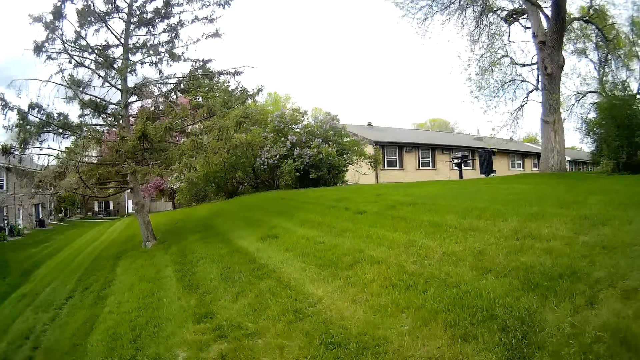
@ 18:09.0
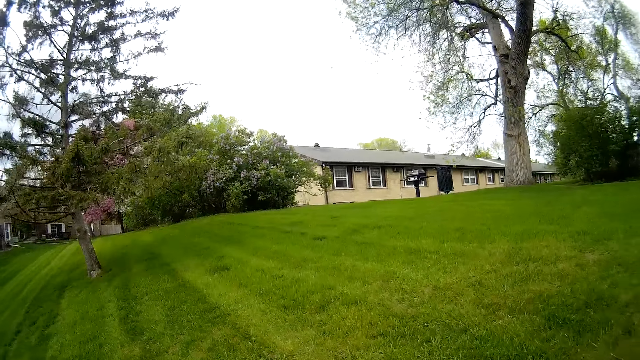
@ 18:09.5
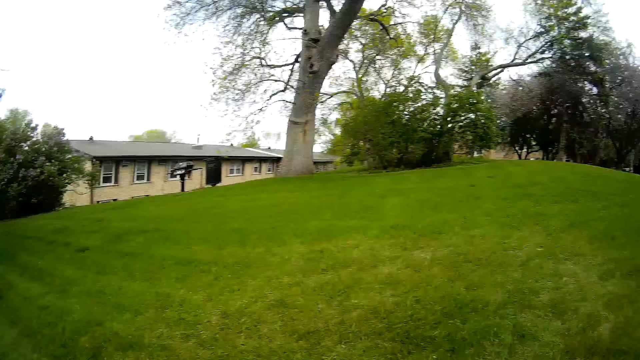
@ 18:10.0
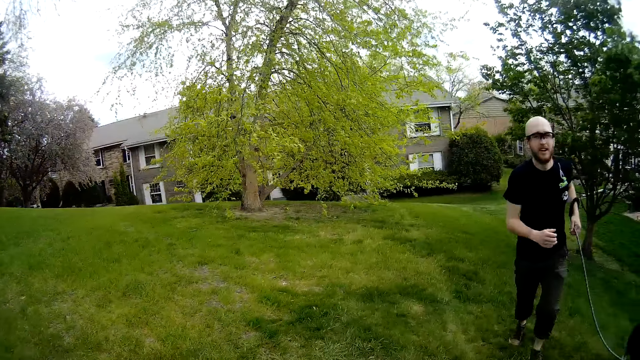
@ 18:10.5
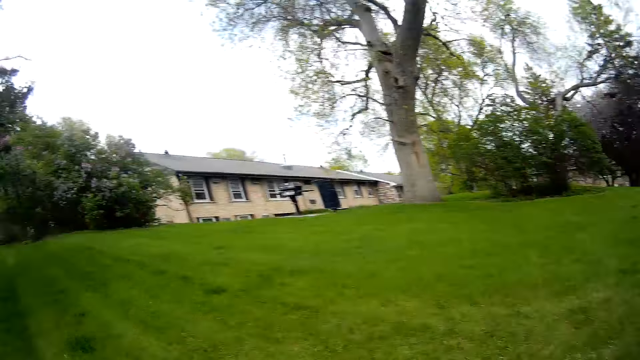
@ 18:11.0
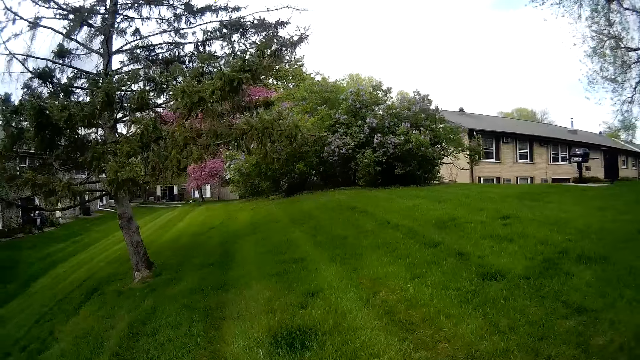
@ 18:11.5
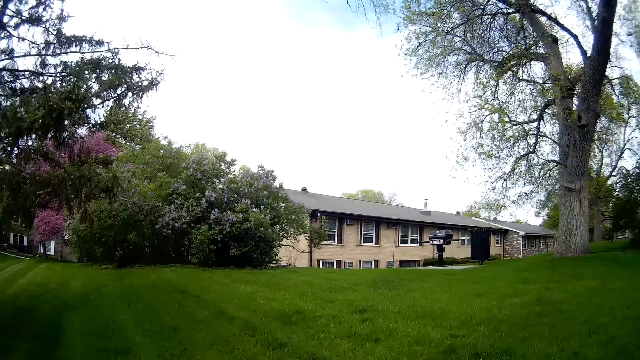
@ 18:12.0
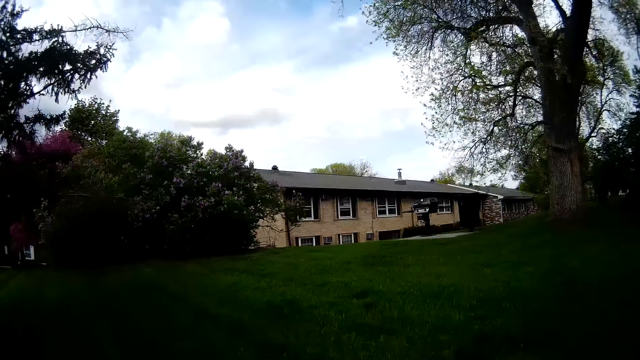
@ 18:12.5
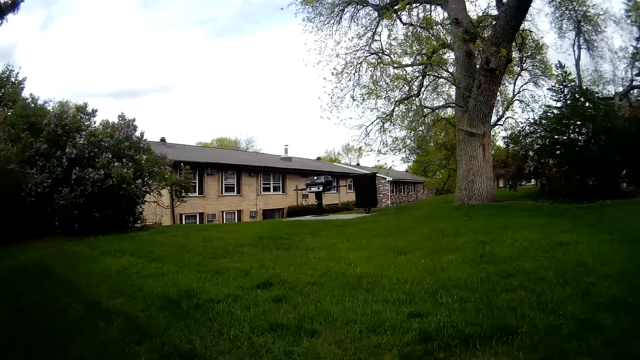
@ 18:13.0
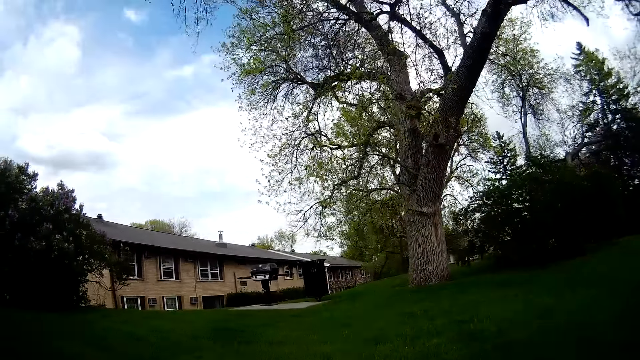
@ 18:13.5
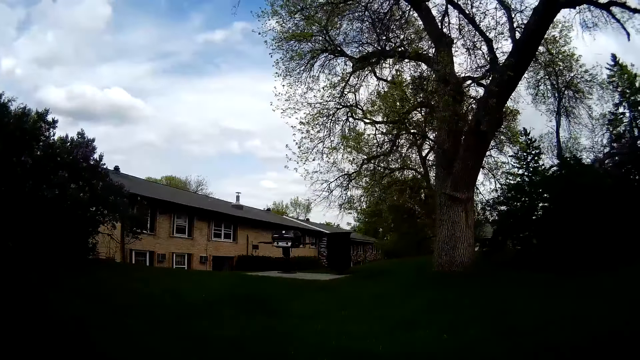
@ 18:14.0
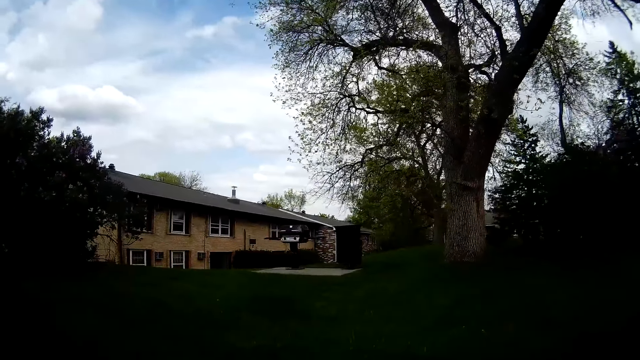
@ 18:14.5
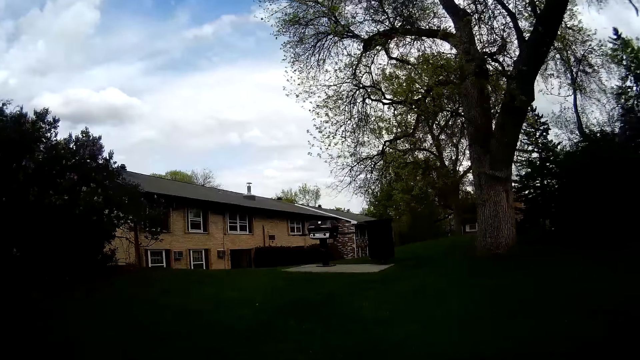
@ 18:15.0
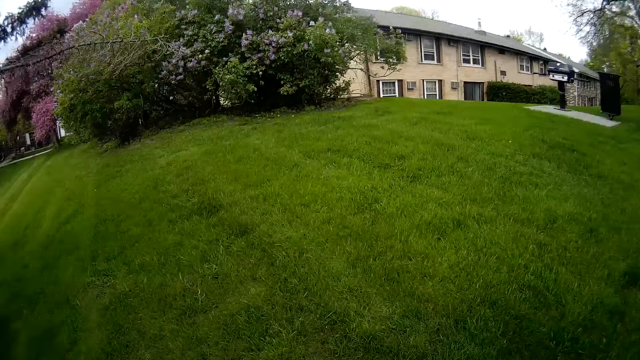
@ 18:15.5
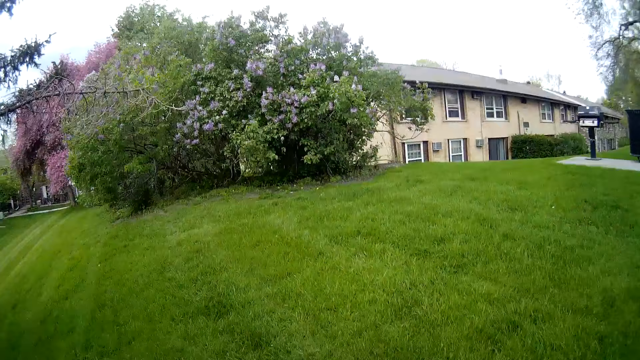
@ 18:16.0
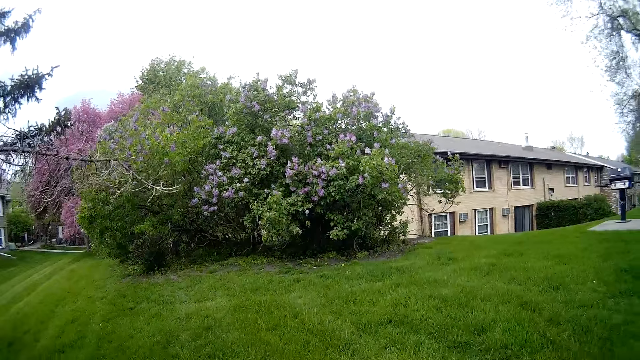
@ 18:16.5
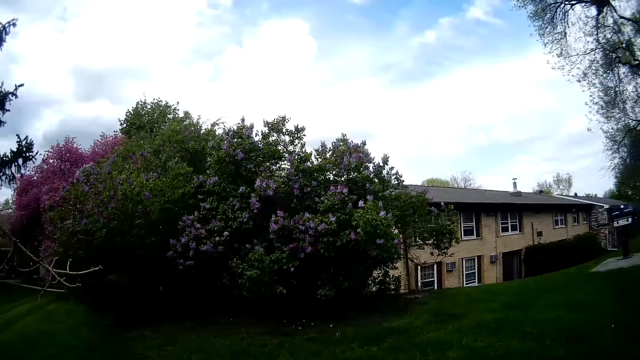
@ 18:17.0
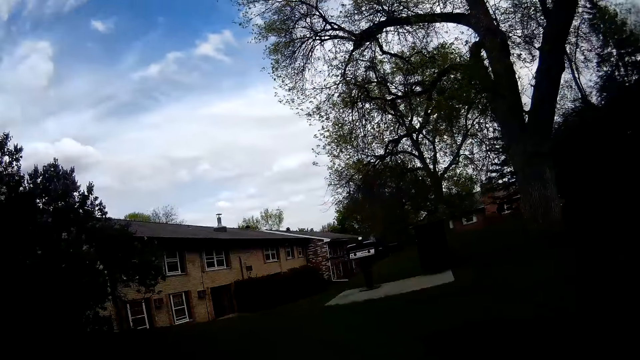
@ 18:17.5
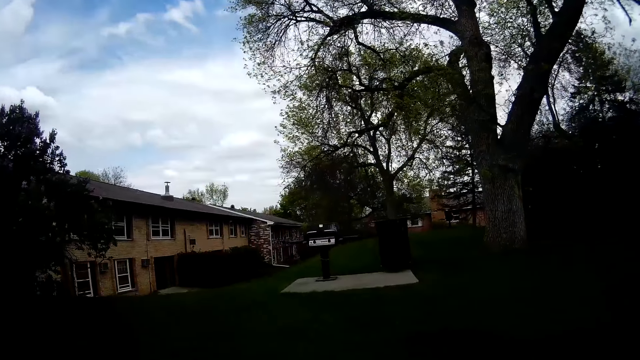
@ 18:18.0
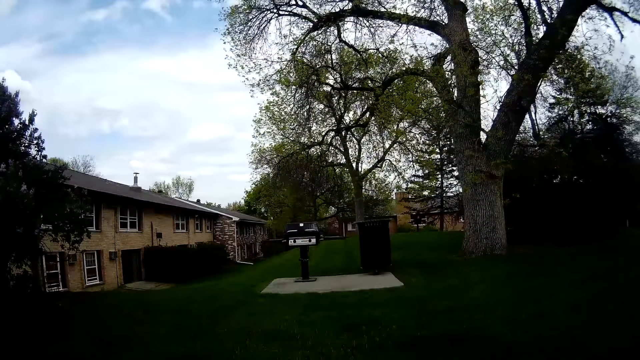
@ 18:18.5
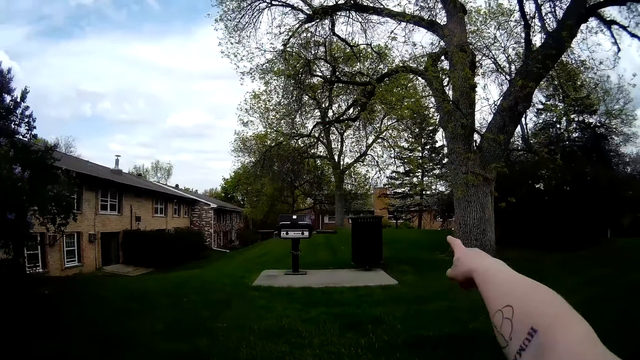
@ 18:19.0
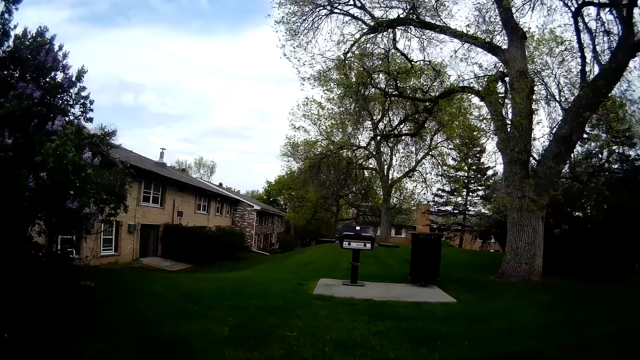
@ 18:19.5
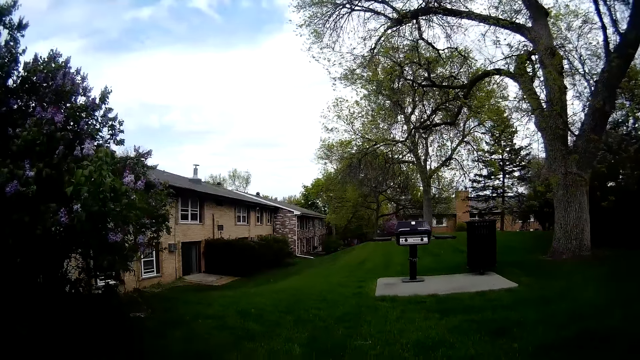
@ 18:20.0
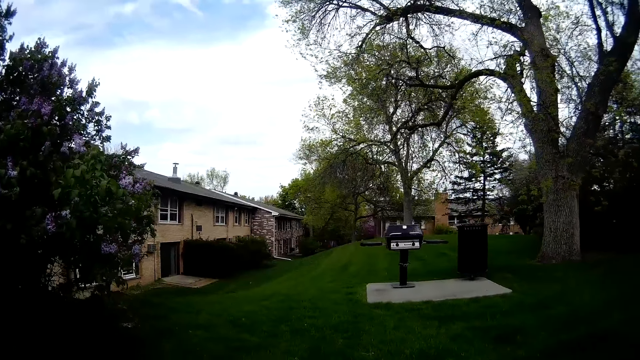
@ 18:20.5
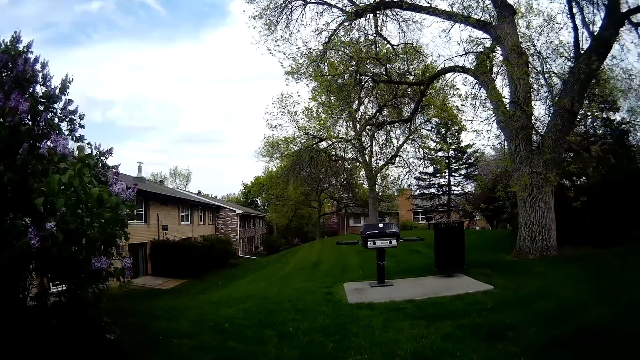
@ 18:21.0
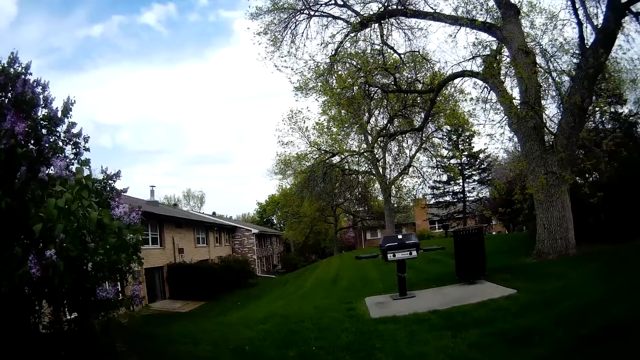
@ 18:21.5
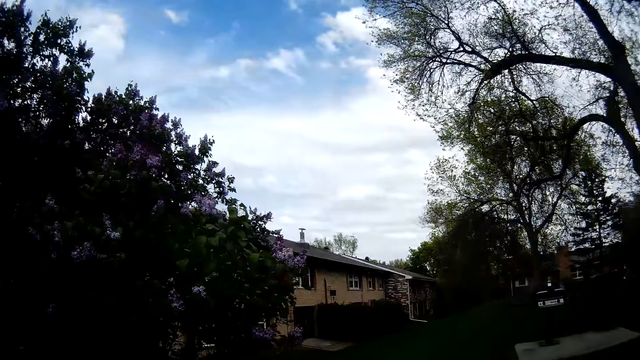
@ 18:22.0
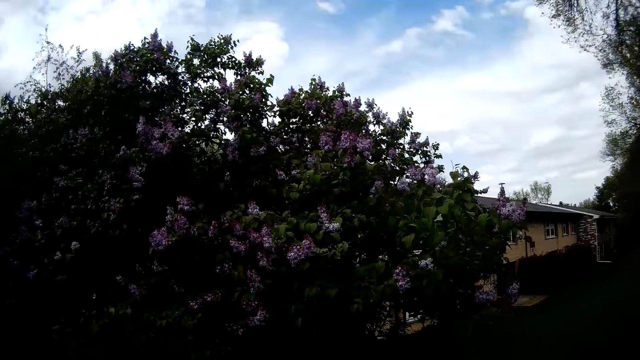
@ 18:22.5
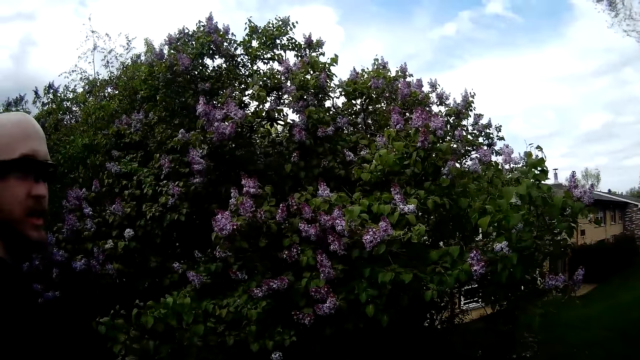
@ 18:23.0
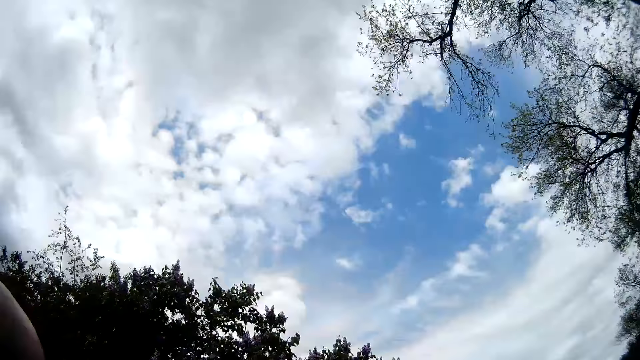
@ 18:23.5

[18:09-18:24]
The camera wearer looks around. The man plays around. The camera wearer looks around. They point at a trash can. They walk around. They point around. They walk towards a tree.

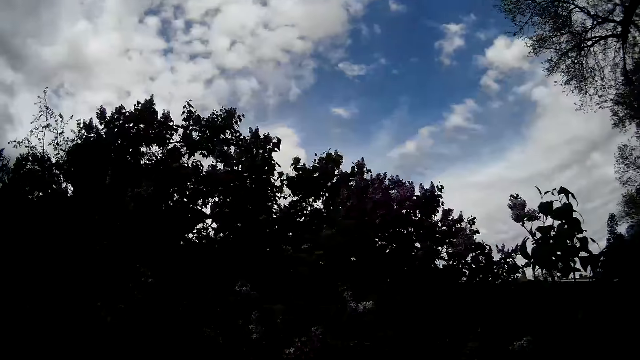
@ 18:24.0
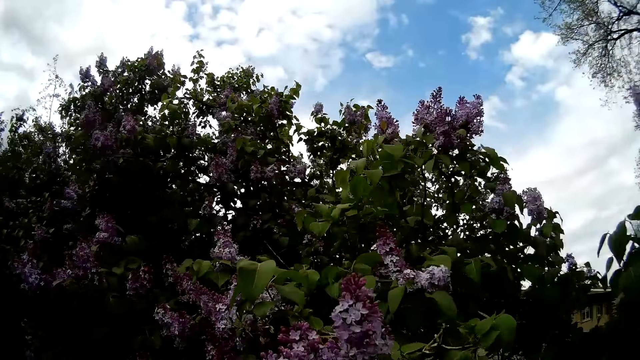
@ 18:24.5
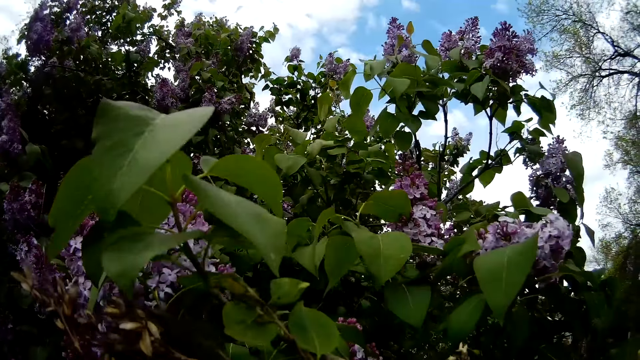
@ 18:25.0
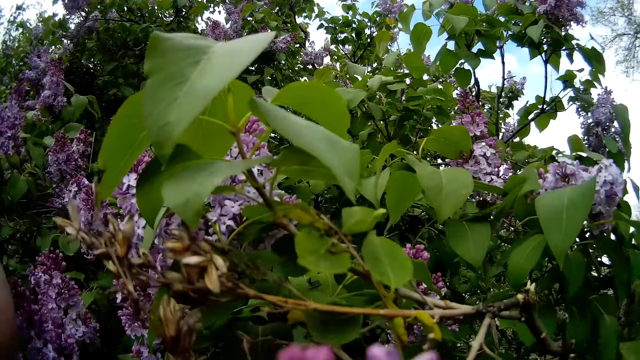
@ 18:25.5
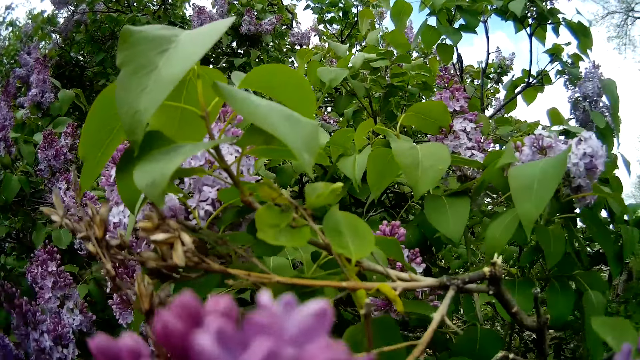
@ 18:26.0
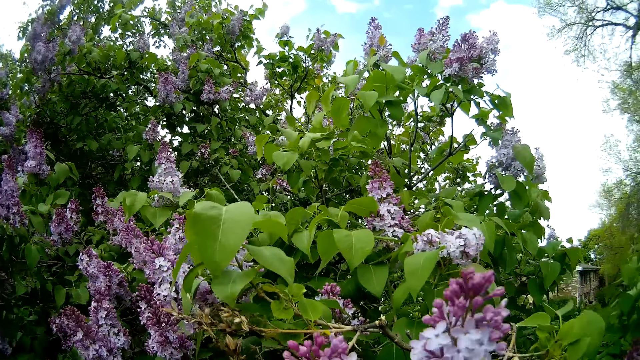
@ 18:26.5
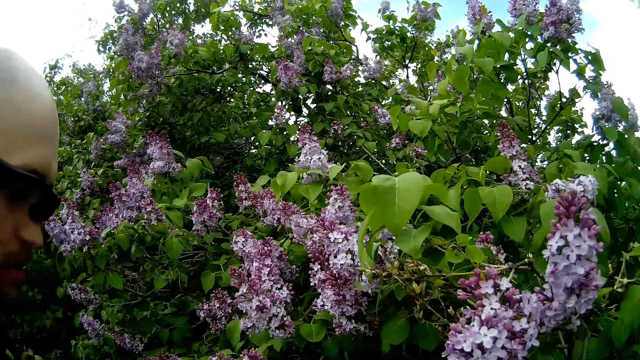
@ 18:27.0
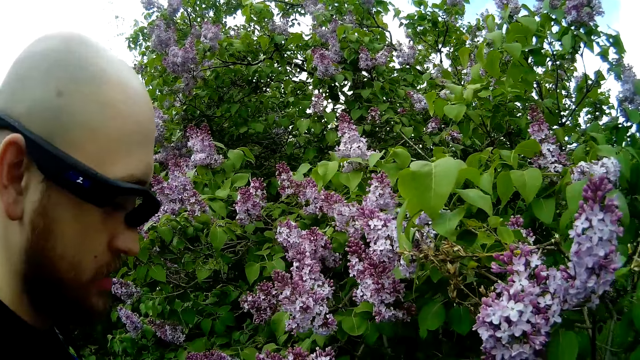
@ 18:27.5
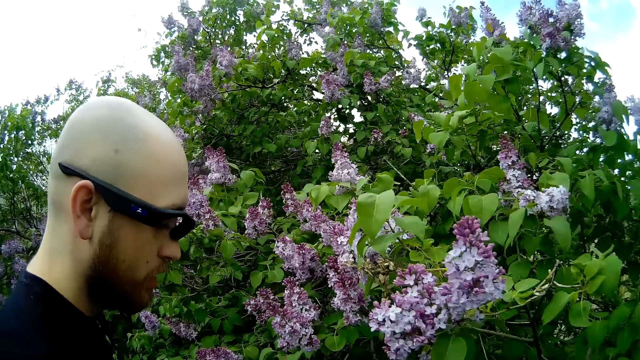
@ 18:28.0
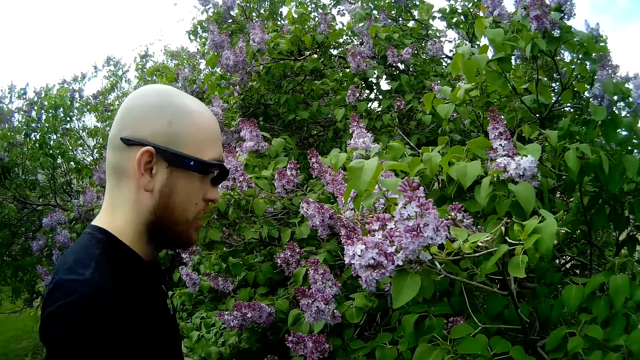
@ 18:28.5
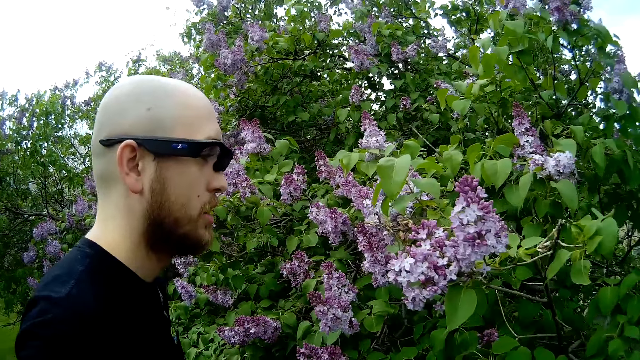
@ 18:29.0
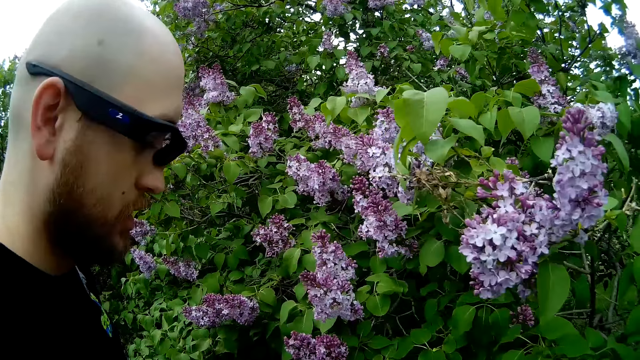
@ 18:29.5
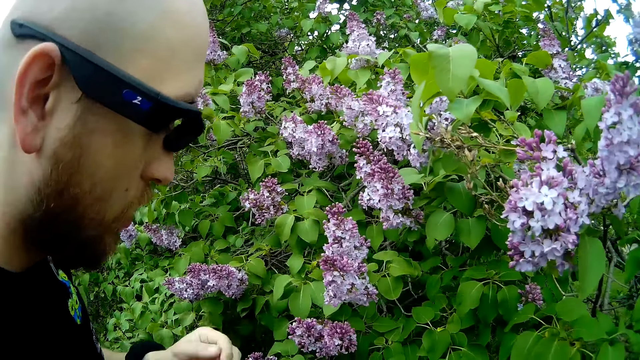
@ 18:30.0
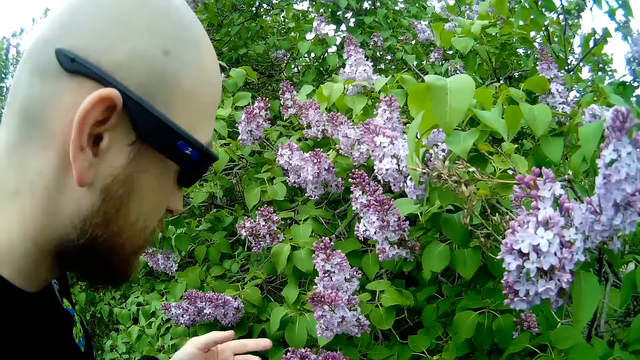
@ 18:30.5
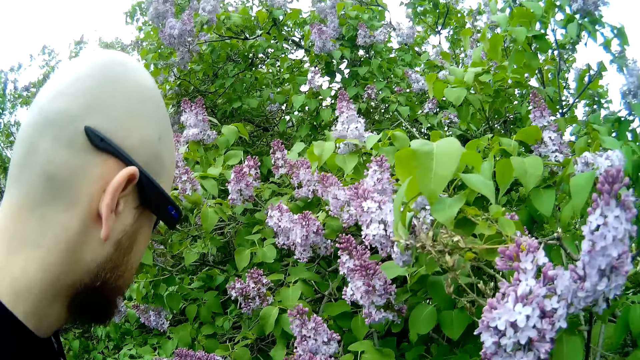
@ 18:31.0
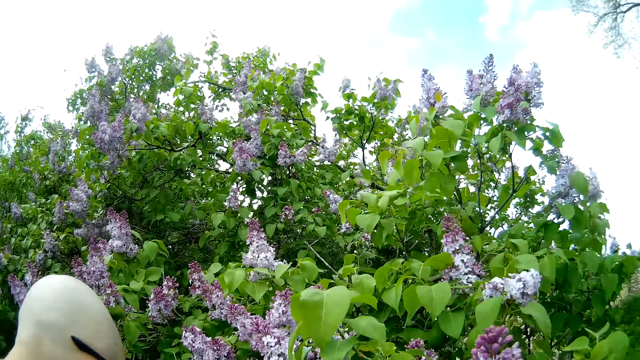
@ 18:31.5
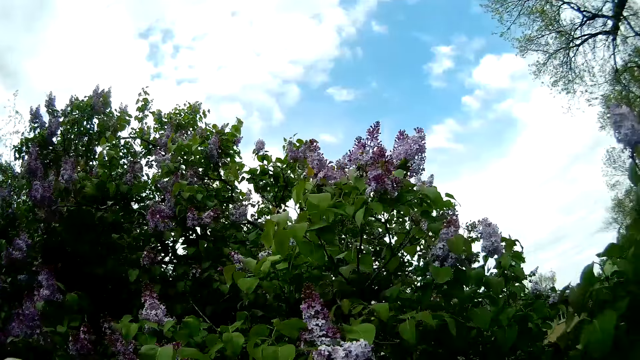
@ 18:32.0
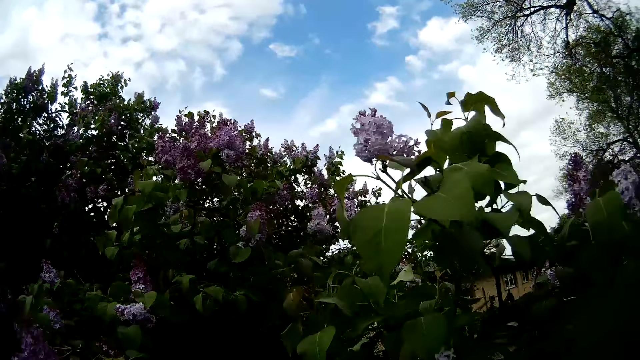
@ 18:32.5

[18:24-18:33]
The camera wearer touches the flower tree. They sniff flowers on the tree. A man touches the flowers on the tree with his left hand.
